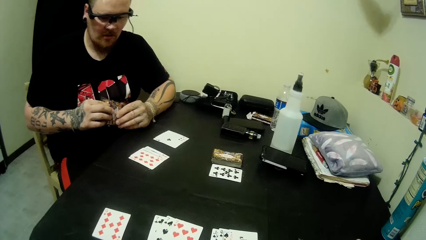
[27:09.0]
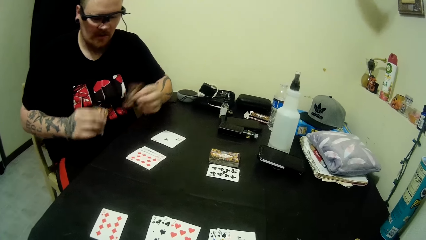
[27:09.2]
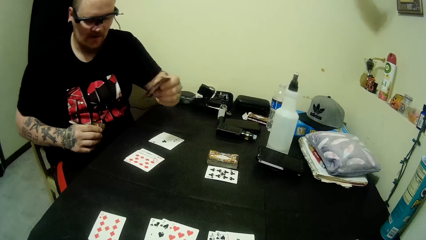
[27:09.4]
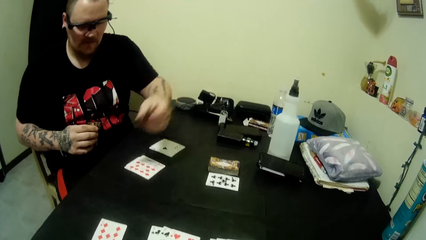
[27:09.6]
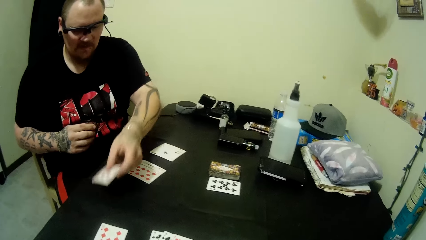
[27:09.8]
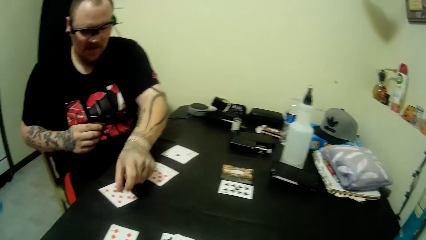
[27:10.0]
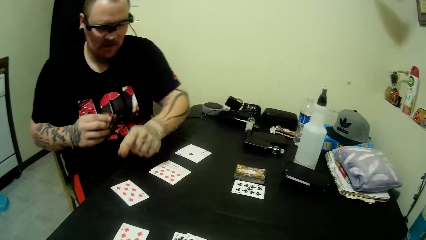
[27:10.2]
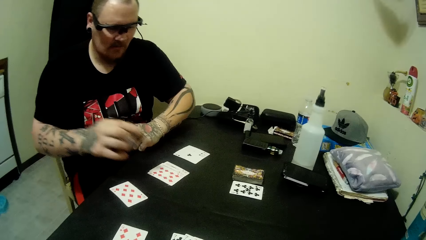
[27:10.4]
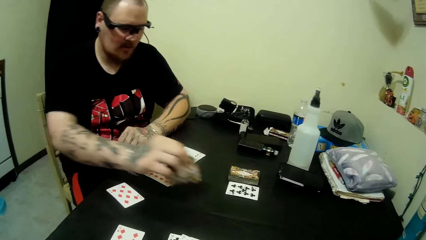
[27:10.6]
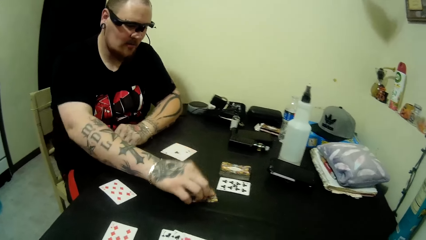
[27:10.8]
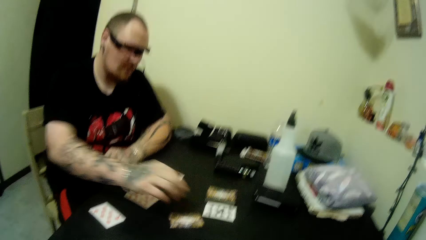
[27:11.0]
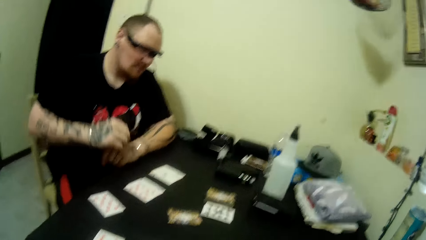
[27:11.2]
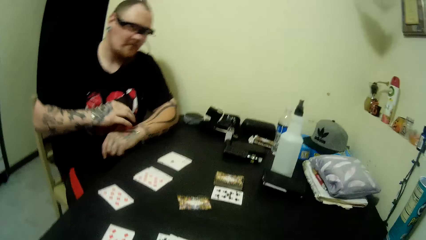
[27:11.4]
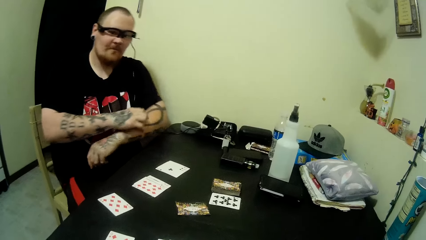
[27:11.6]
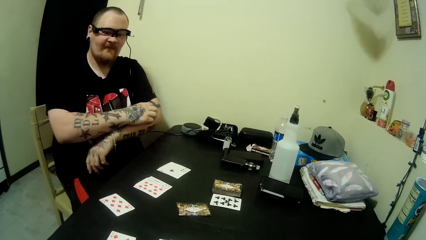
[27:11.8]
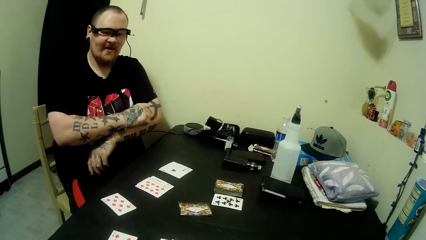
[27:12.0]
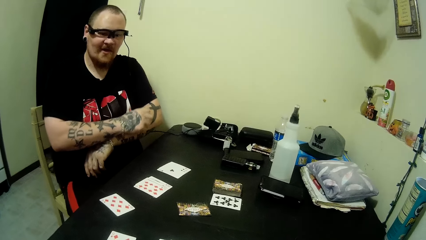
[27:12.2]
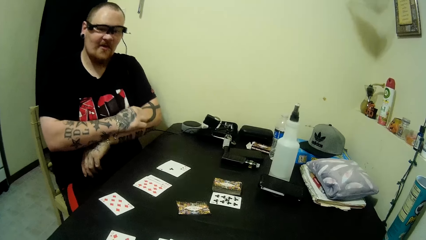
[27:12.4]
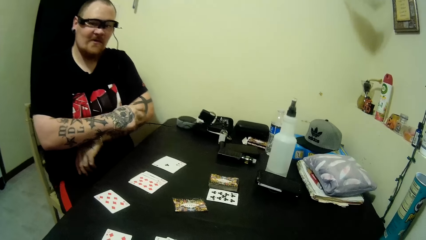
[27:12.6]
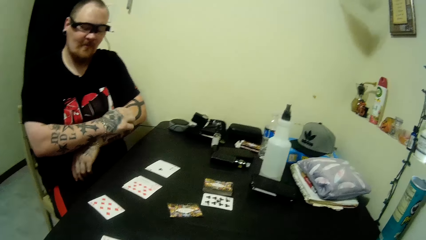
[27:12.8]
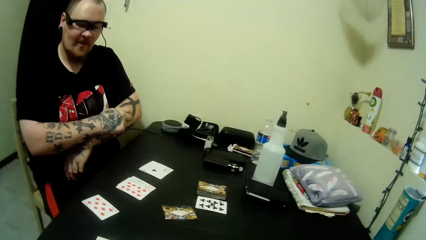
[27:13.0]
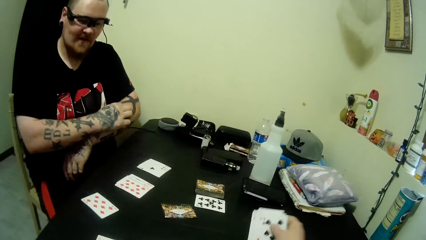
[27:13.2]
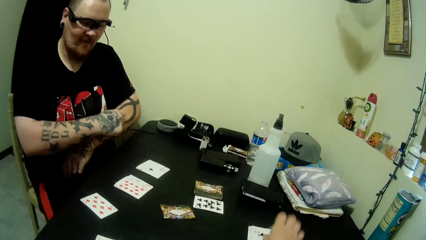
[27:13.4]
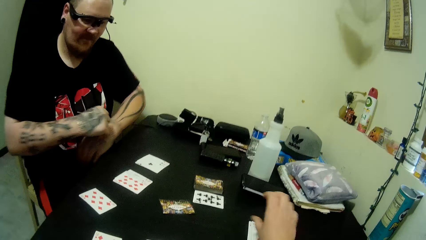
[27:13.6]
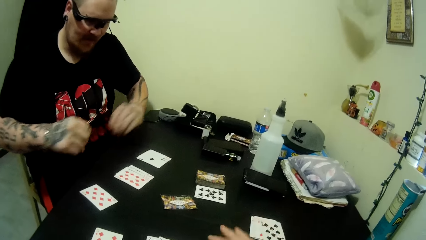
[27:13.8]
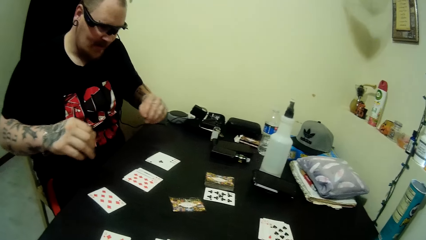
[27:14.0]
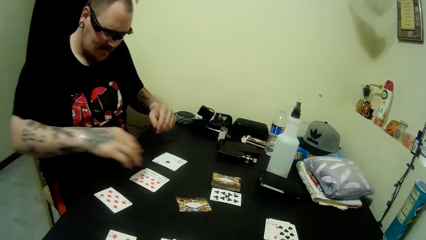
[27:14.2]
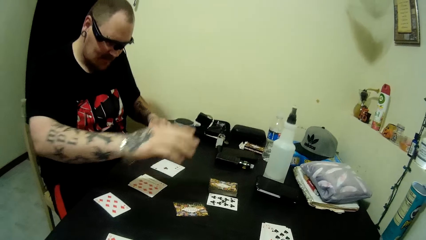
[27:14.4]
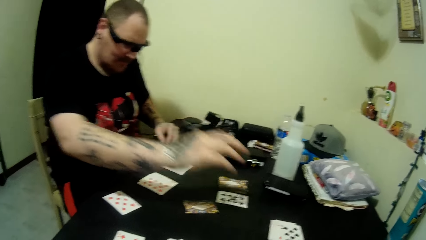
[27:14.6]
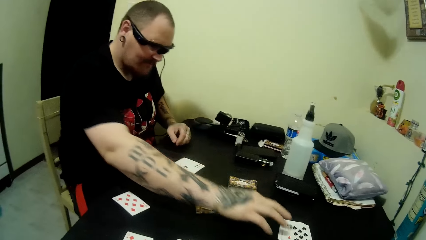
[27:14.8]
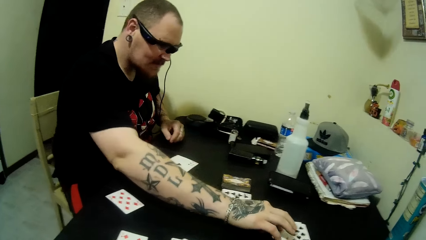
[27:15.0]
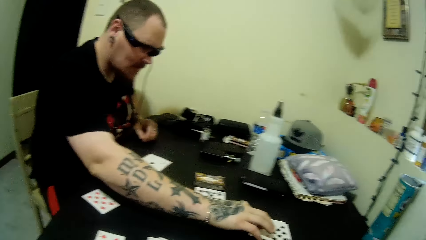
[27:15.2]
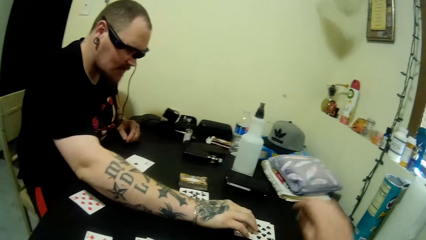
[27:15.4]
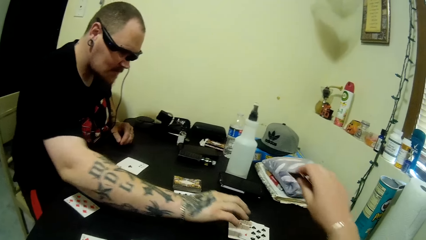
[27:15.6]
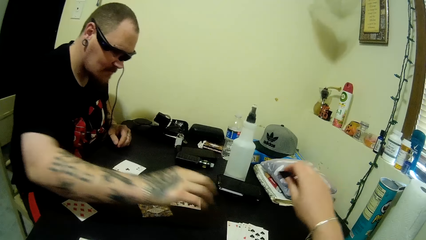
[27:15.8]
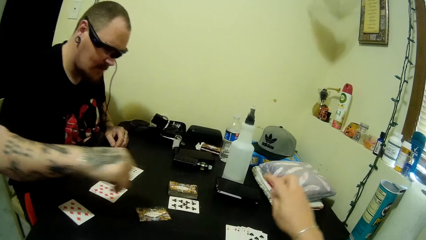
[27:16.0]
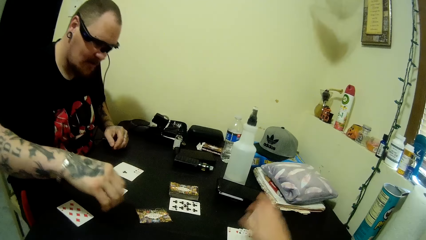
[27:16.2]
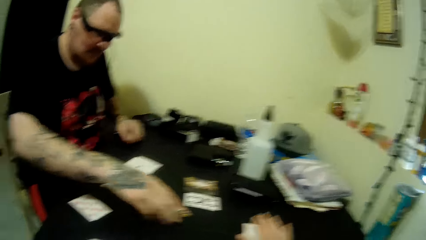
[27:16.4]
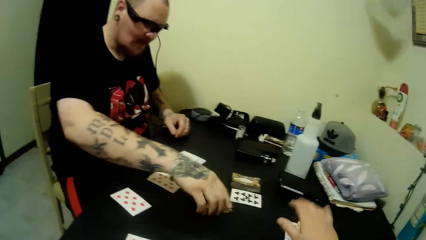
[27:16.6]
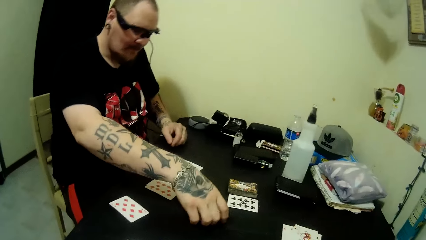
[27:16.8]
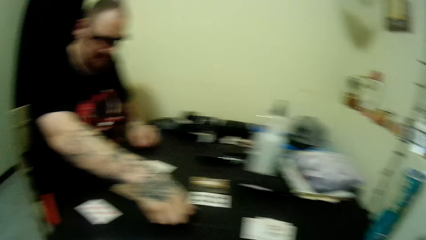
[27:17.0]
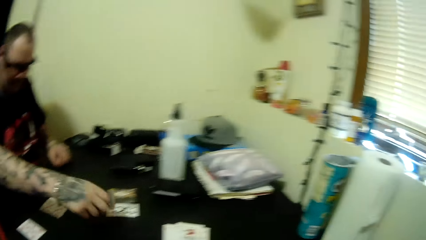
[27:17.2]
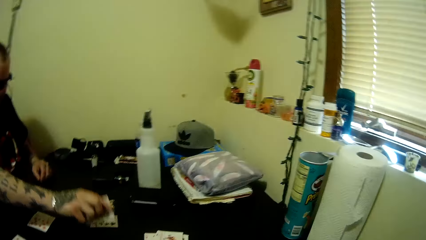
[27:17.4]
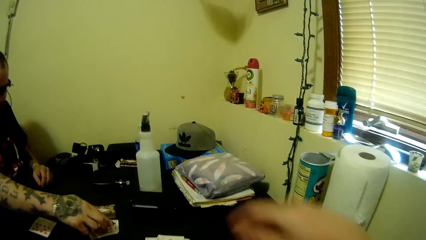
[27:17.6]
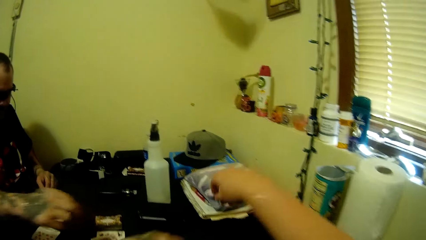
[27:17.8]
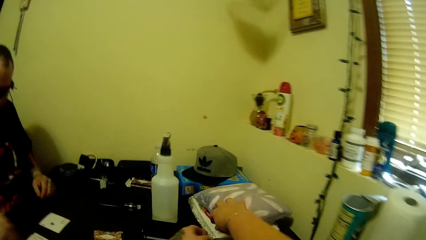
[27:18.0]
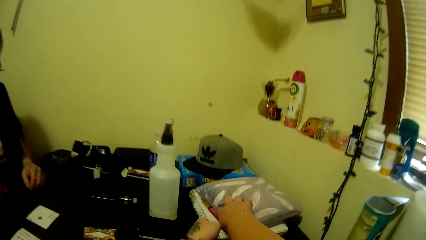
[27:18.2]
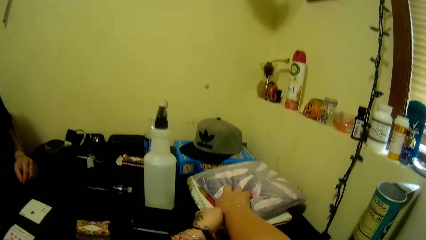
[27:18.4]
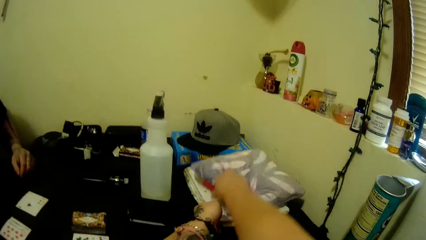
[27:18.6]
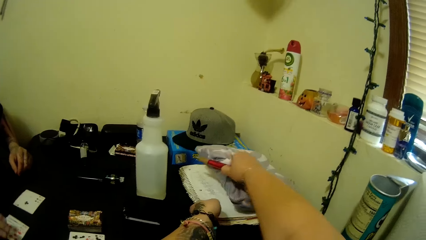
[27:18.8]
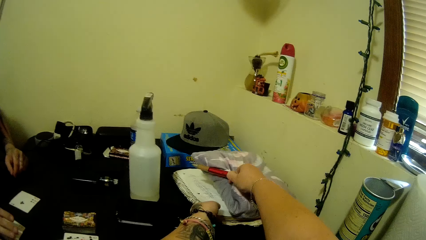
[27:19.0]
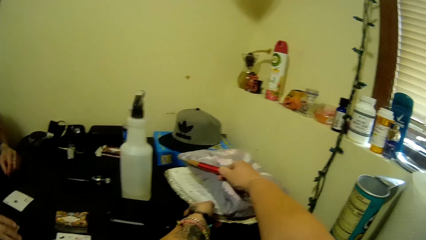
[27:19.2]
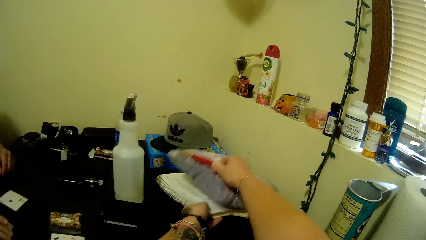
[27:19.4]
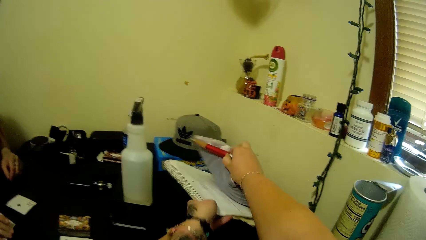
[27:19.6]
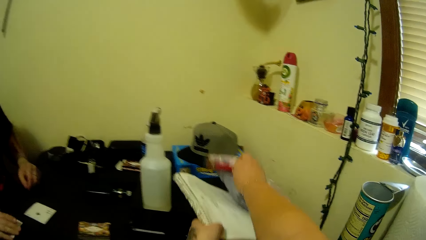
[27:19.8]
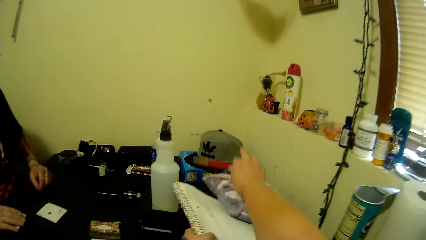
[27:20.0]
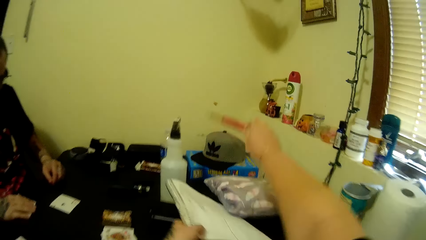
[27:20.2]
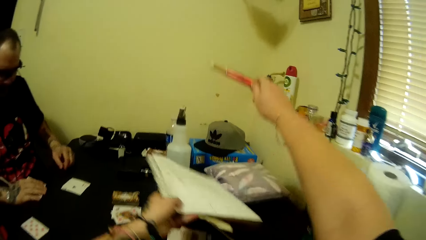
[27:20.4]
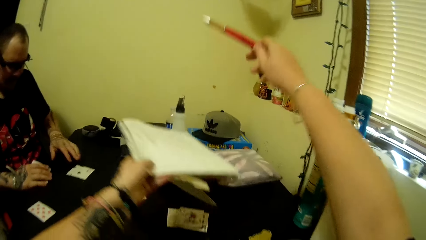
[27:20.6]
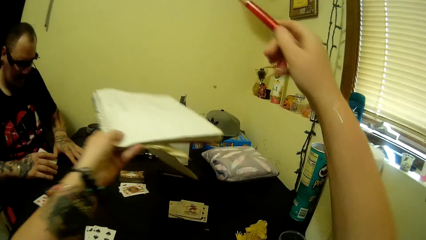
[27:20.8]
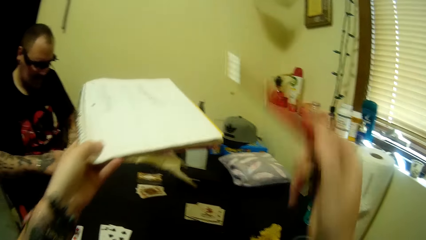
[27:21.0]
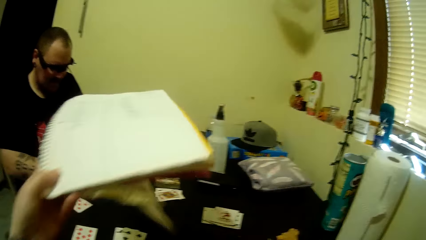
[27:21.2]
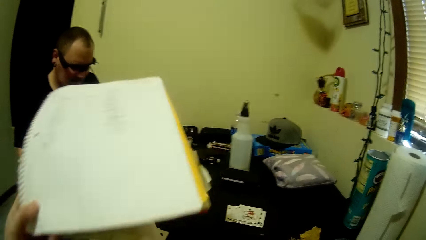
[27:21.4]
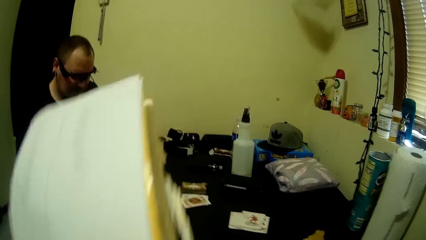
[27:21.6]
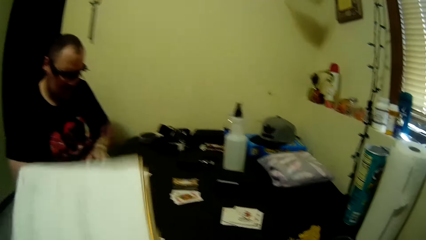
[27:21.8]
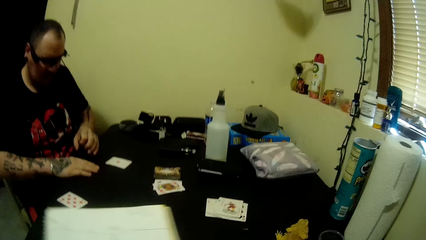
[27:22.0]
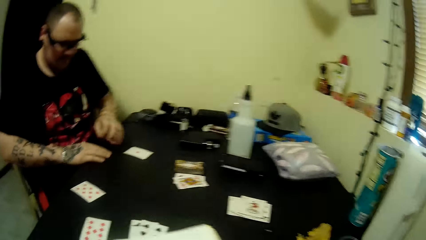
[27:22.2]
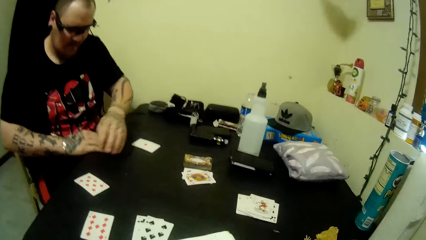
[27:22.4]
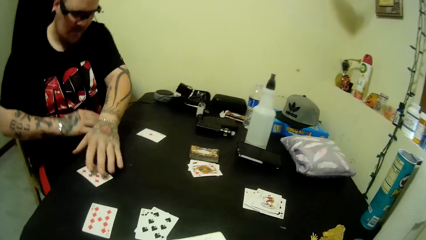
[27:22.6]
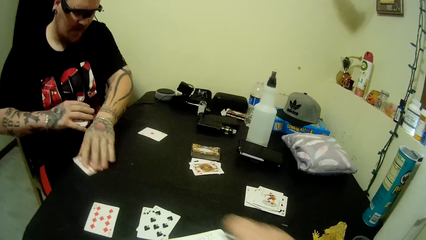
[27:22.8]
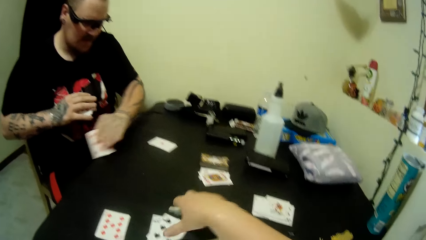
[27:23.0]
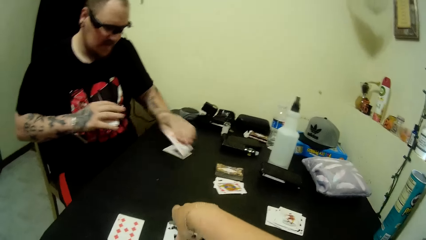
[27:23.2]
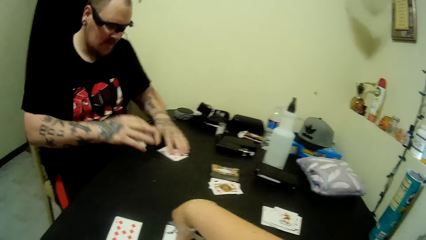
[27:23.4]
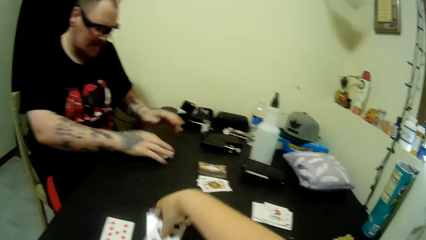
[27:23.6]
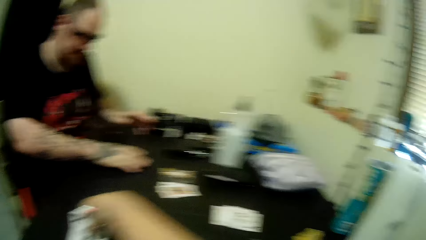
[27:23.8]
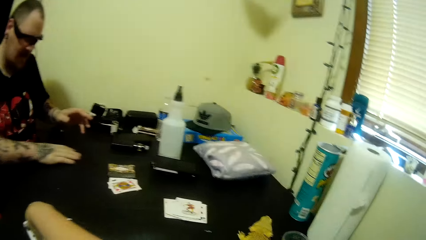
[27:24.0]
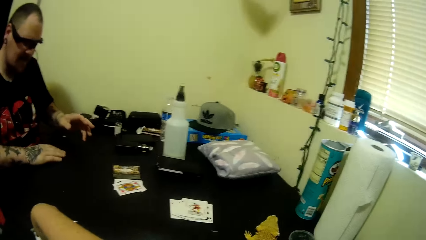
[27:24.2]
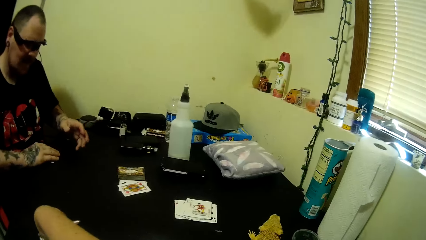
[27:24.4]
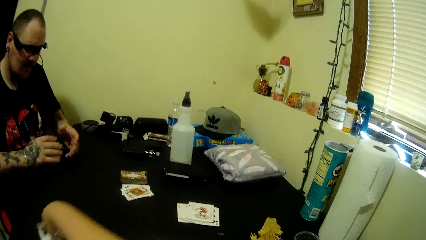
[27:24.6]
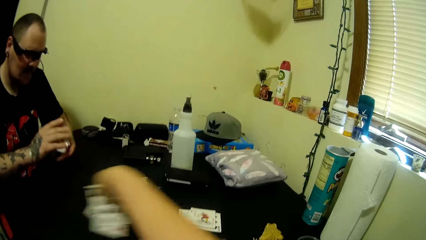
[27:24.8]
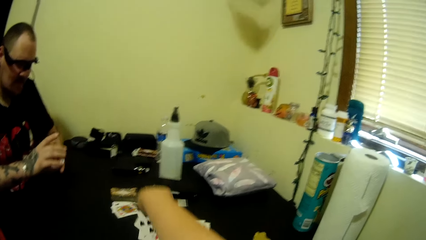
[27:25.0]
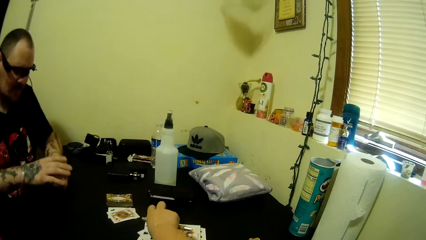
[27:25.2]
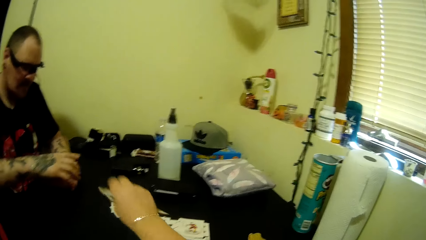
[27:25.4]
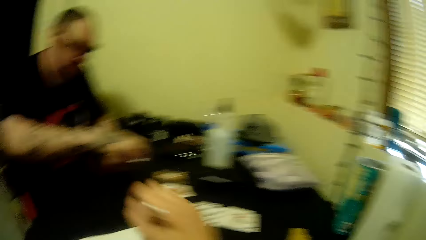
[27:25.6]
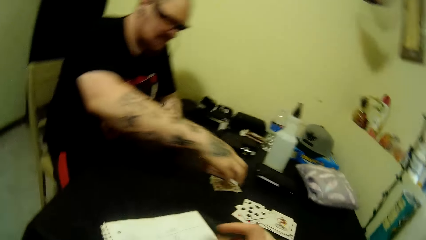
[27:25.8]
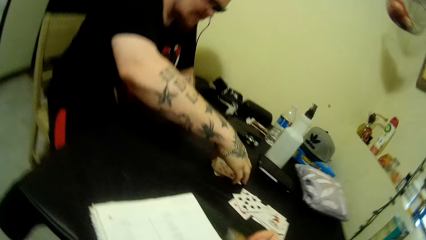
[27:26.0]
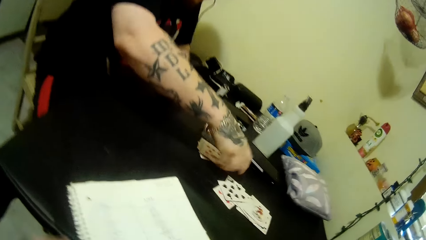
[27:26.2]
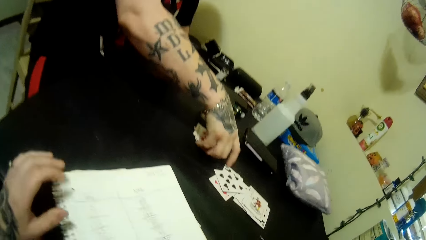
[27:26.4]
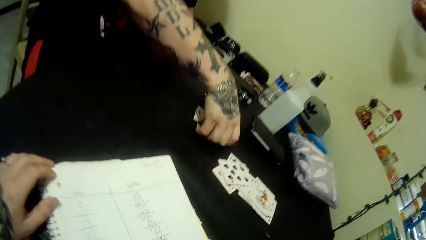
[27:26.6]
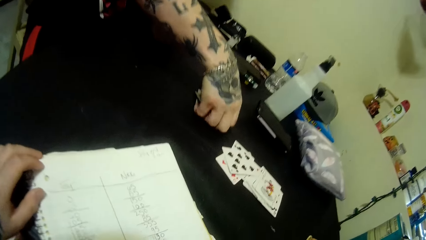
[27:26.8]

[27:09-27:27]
A man holds cards with hands. The man drops a card on the table with his left hand, drops a card on the table with his right hand and scratches his left arm with his right hand. The camera wearer drops a card on the table. The man holds a card on the table. The camera wearer moves the hand around. The man moves the hand around. The camera wearer drops a card on the table. The man moves a card from the table and picks a card on the table. The camera wearer looks around. The man puts a card on the table. The camera wearer stretches hands. The man looks around. The camera wearer picks a biro on a book on the table. They hold a cushion on the table. They pull the book on the table. They lift the pillow on the book on the table. The man moves a card on the table. The camera wearer picks the book from the table. They move backwards. The man holds a card on the table. The camera wearer puts the book on the table. The man packs his cards and picks a card on the table. The camera wearer picks cards on the table. The man puts a card on the table. The camera wearer packs their cards. The man moves a card on the table and holds the cards. The camera wearer puts cards on the table. The man puts the cards on the table.
